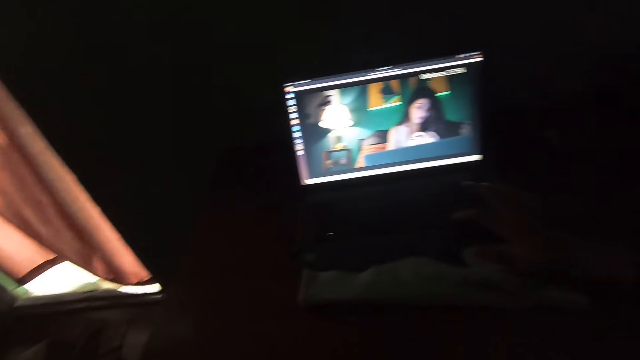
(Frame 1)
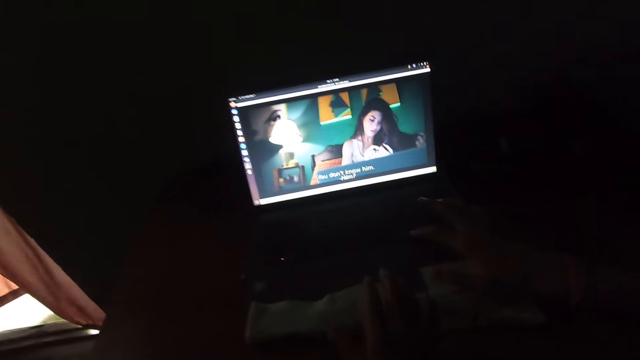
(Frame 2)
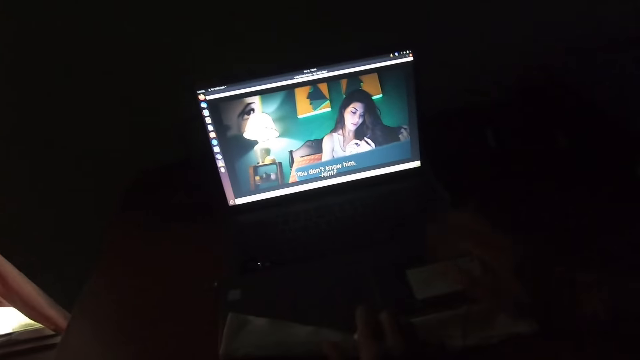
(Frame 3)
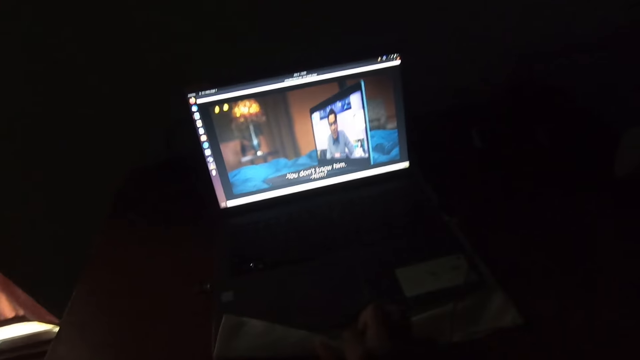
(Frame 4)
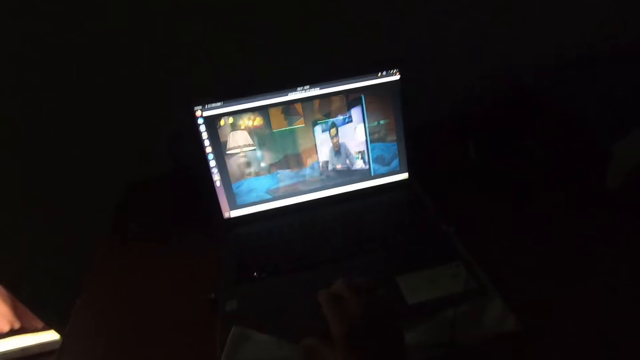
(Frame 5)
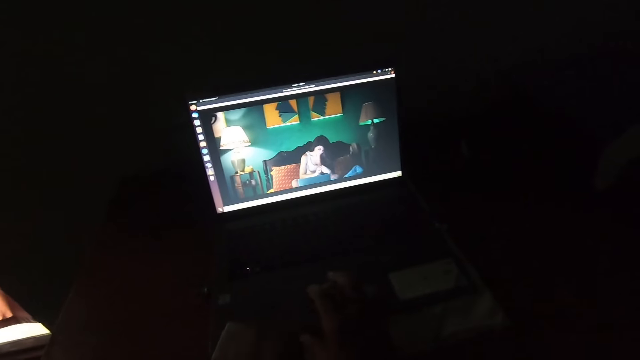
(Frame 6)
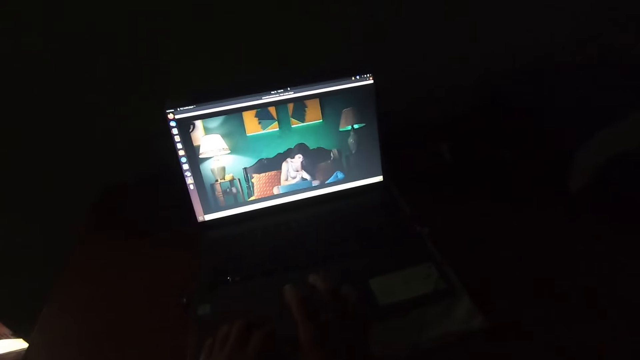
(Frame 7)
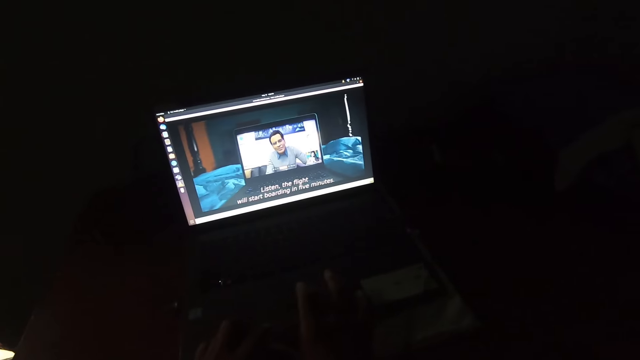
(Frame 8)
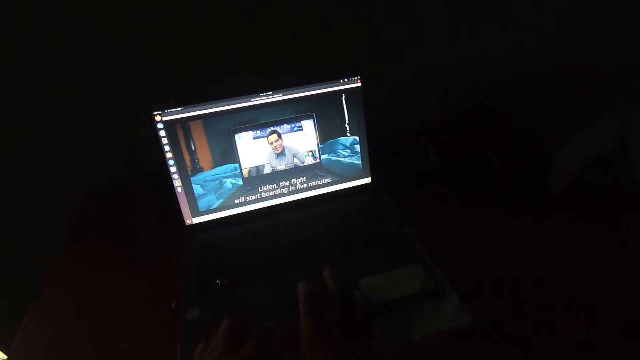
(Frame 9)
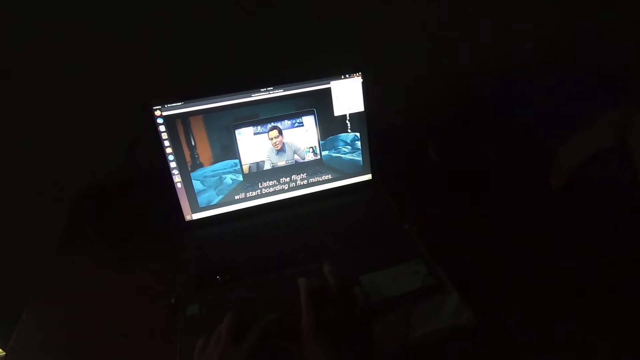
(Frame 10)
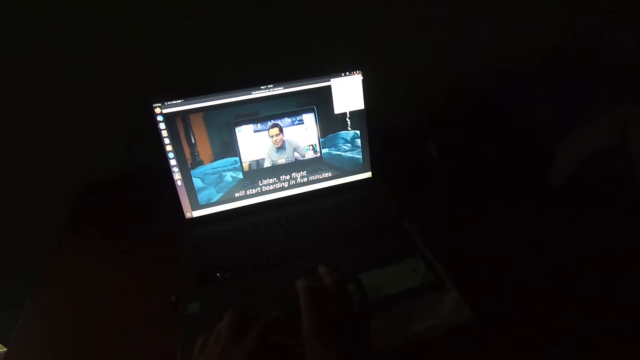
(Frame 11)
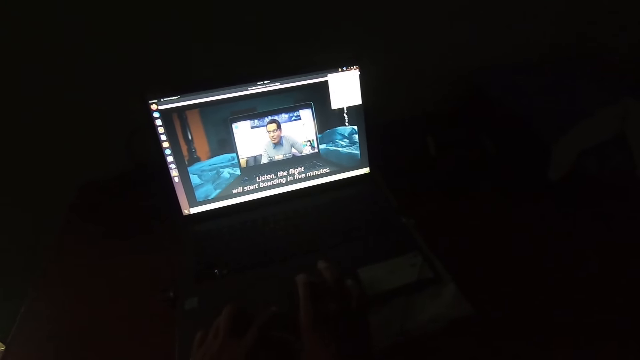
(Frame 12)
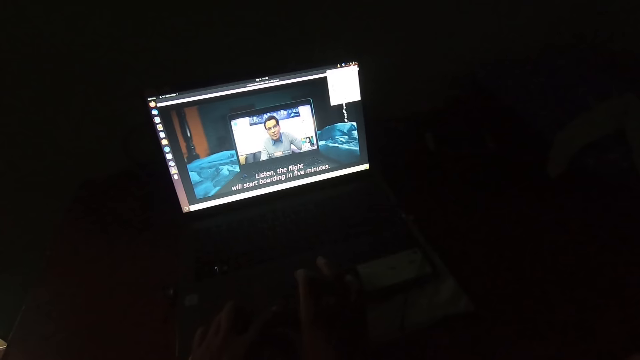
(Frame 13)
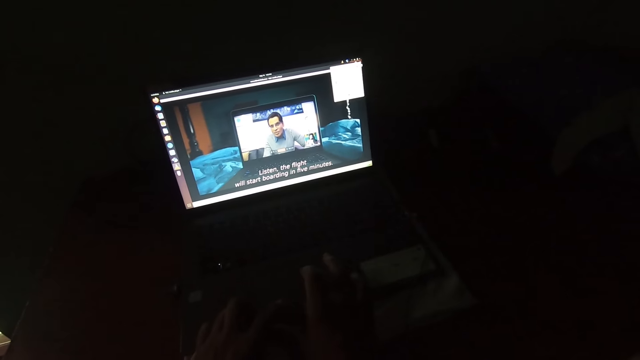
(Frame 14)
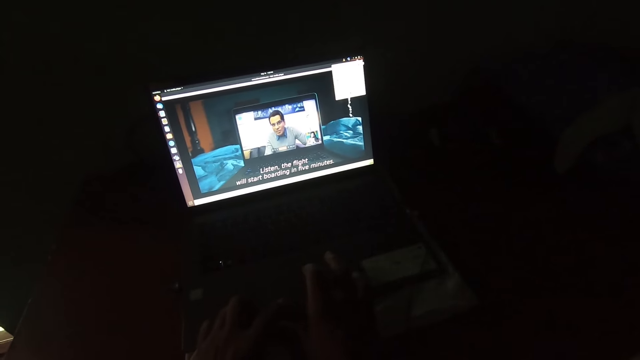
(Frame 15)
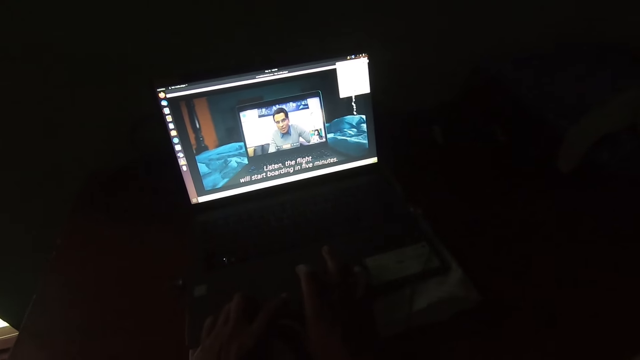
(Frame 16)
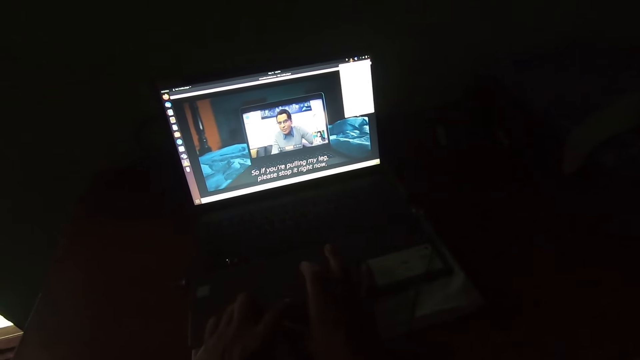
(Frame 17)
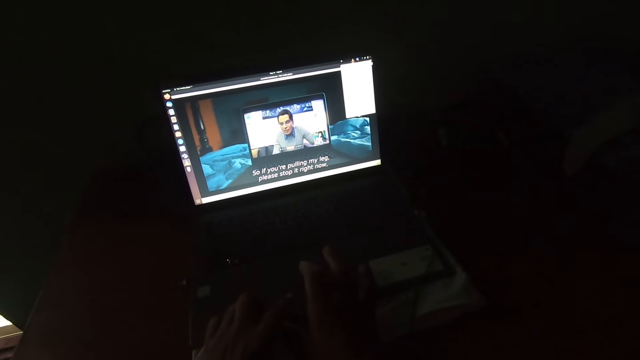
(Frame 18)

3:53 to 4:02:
The camera wearer operates the laptop. They watch a movie.

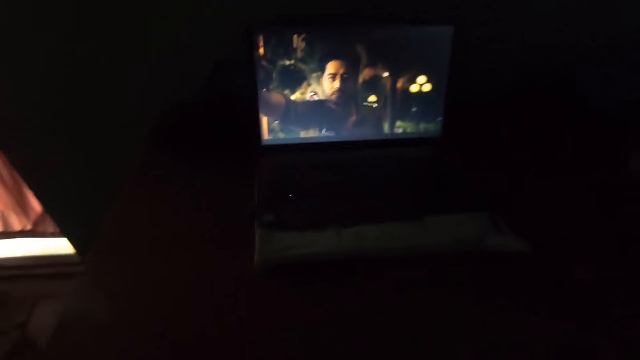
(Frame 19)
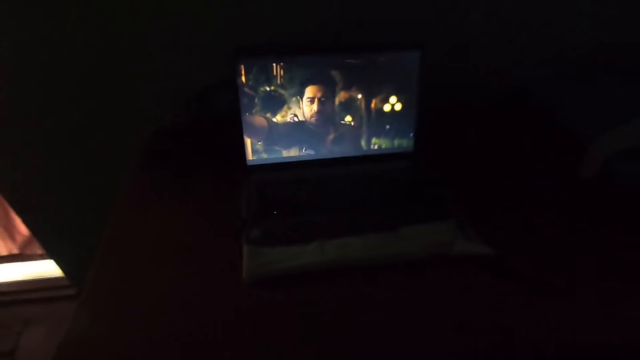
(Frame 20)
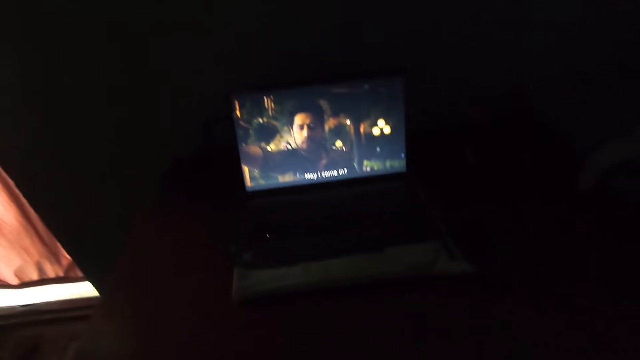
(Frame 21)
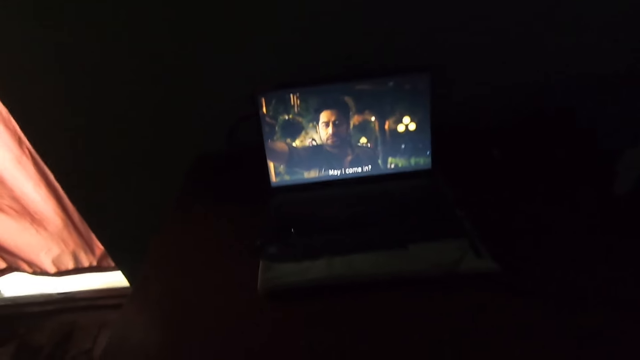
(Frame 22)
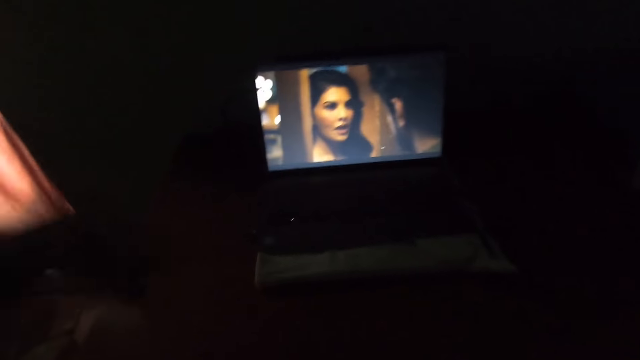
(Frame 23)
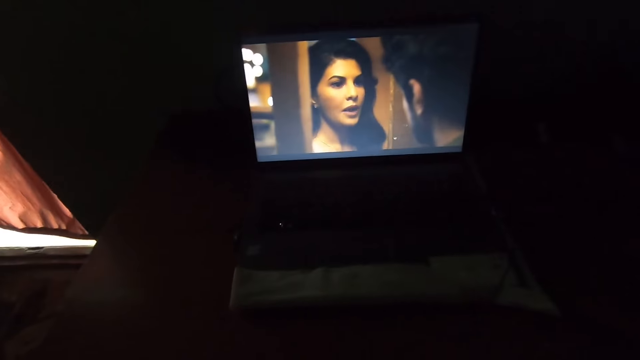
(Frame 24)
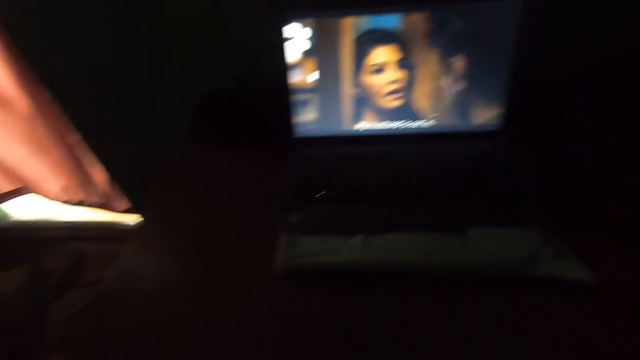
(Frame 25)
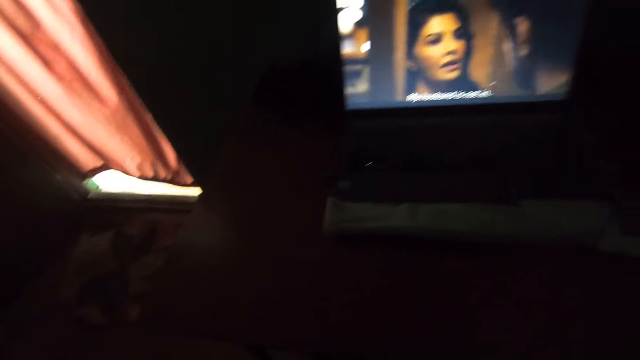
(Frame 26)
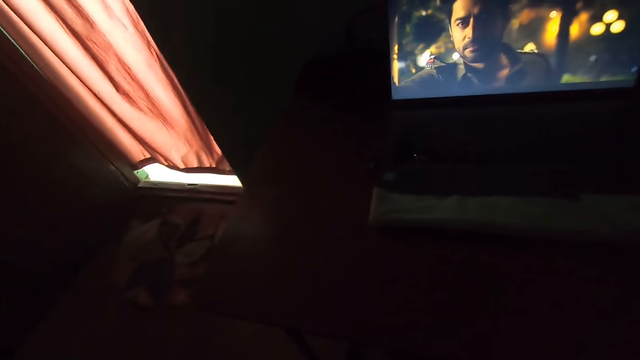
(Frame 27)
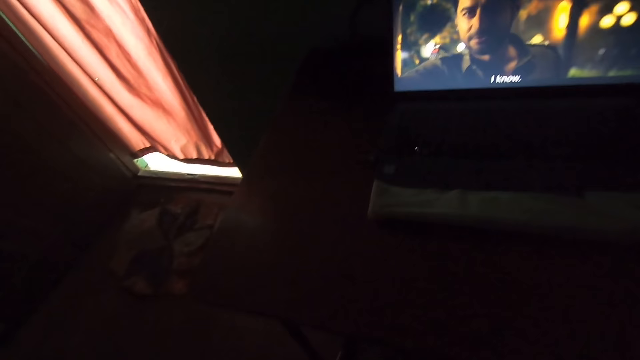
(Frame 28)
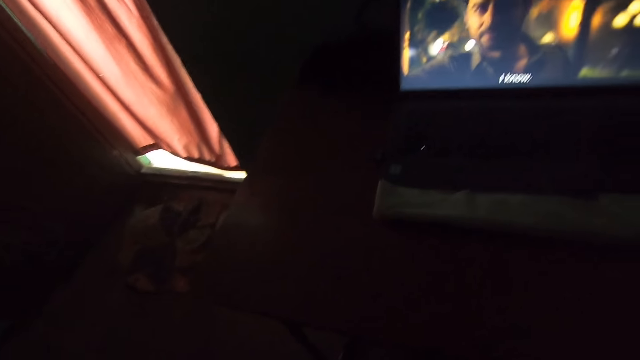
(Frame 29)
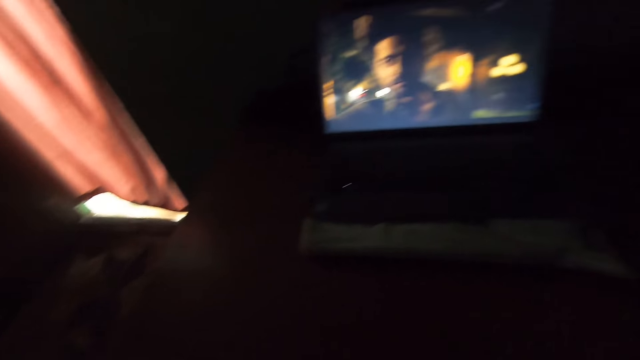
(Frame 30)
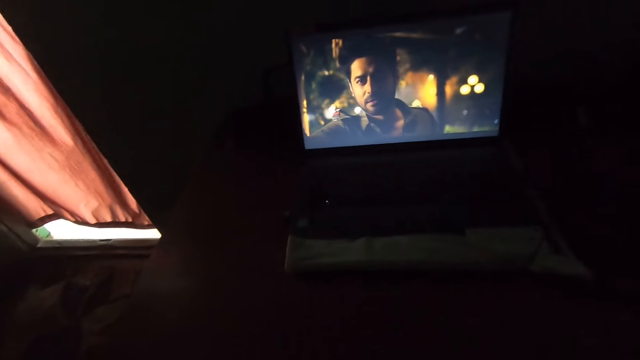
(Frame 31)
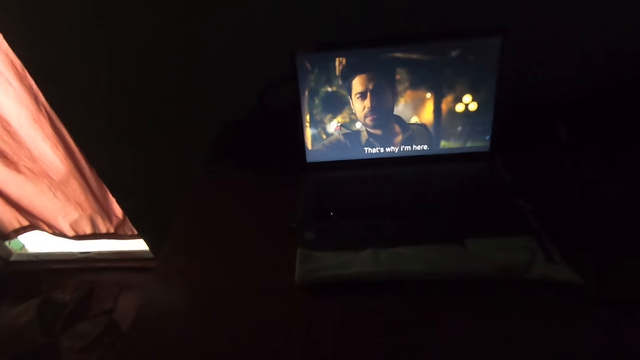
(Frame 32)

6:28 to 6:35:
The camera wearer touches something.

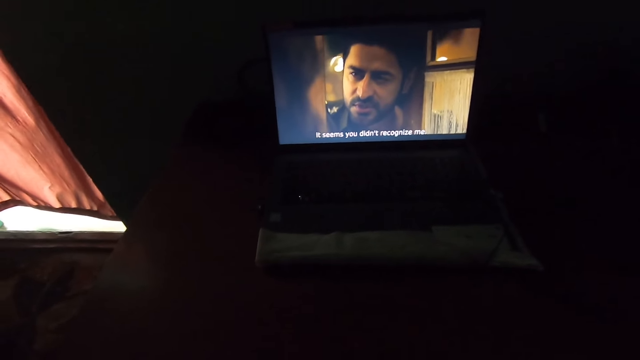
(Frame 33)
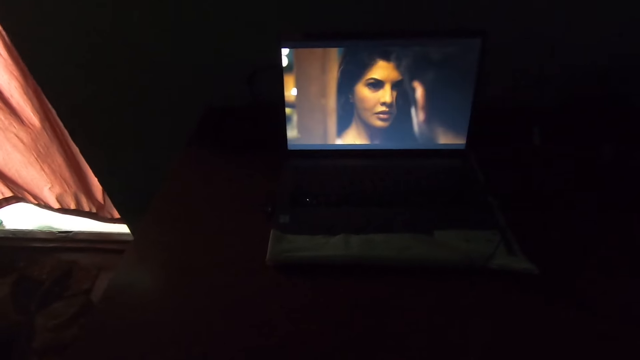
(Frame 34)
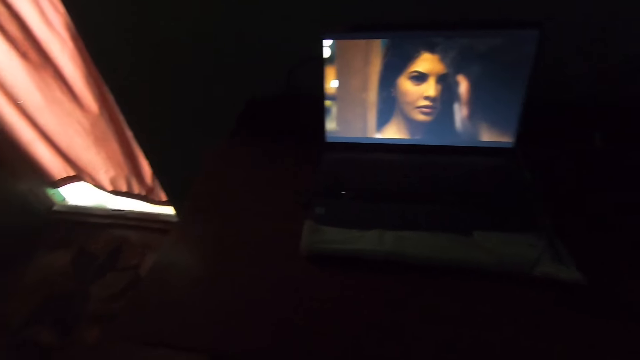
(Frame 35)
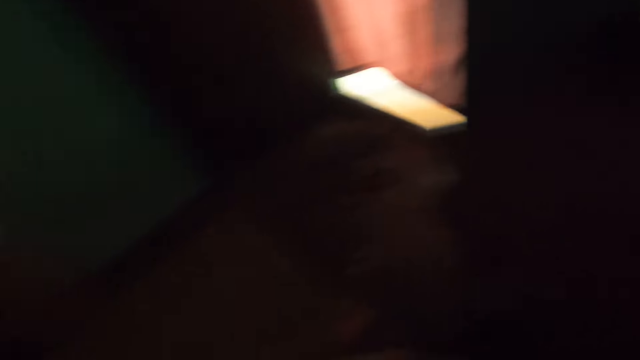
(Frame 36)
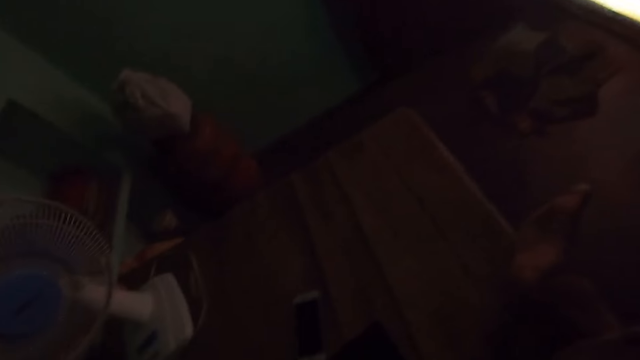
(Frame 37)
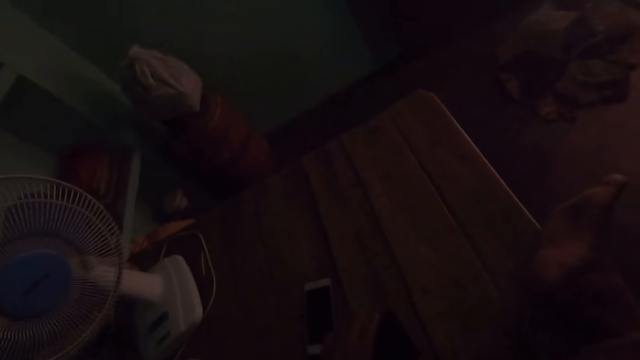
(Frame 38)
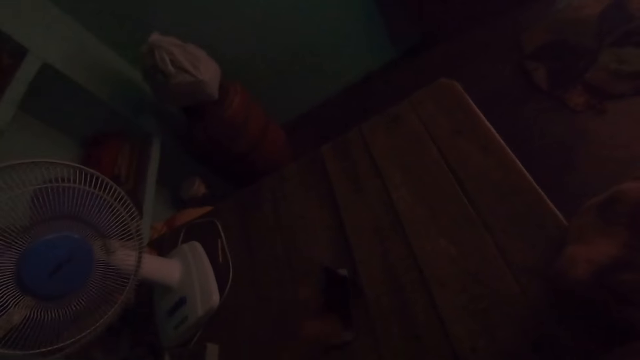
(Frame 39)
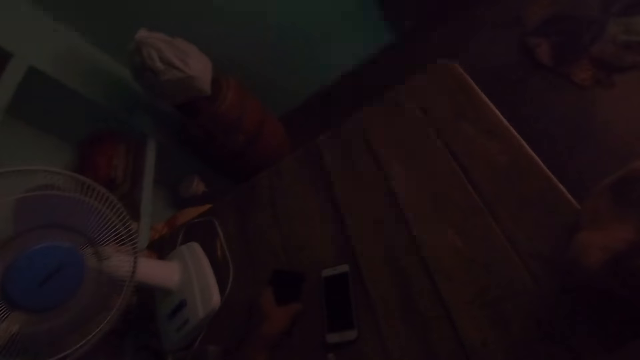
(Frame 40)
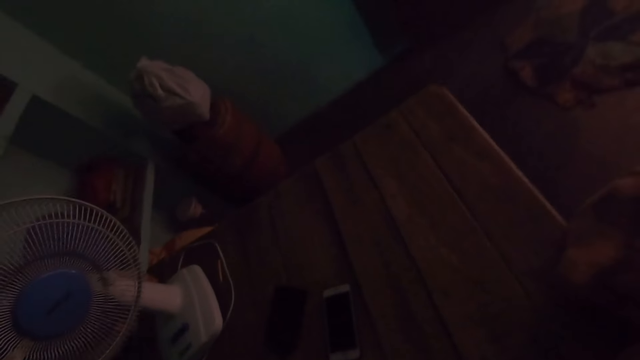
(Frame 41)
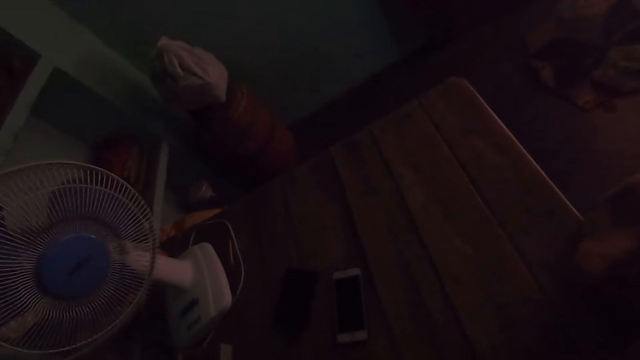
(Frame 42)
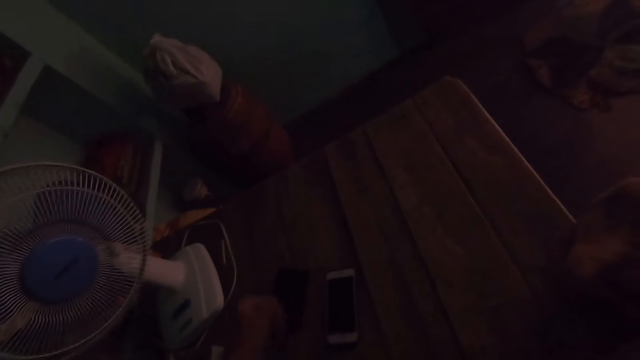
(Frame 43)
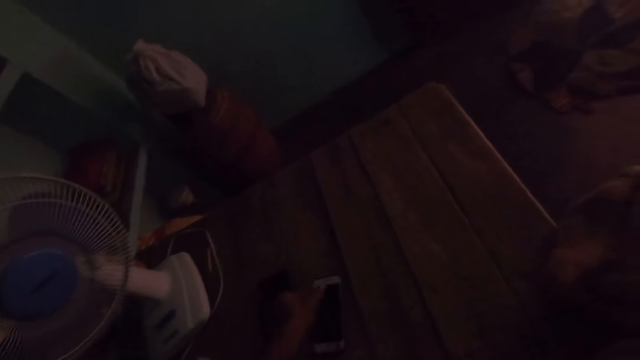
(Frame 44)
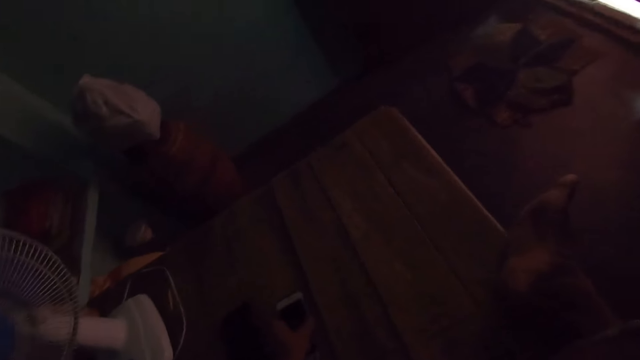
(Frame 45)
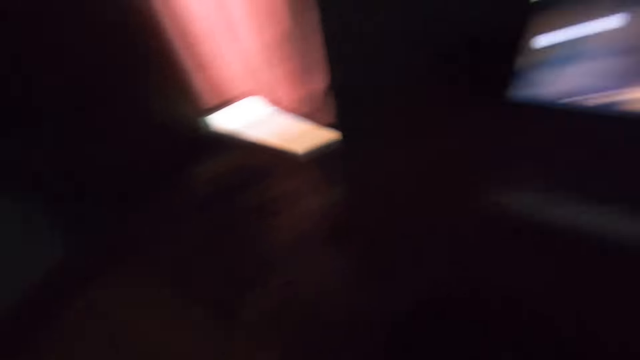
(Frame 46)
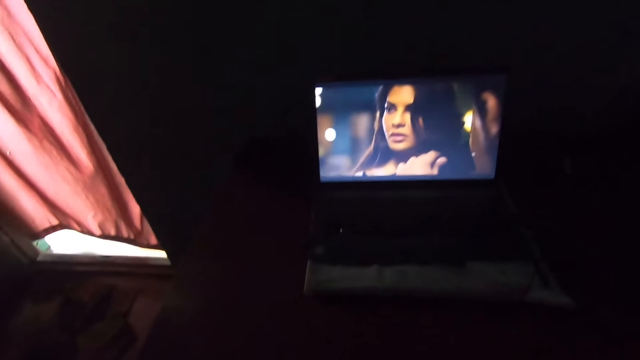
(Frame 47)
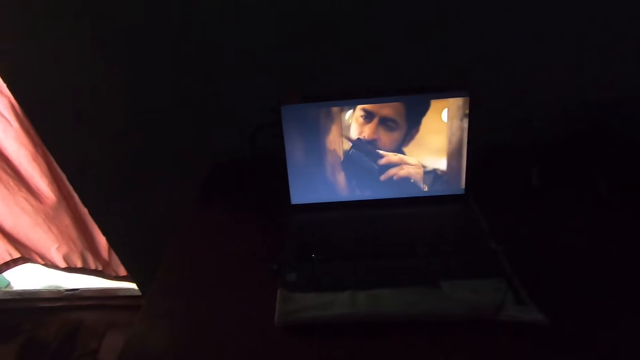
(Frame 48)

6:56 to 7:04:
The camera wearer places the phone on the table. He moves a black phone on the couch with his left hand. He unplugs a charger from a white phone on the couch. He picks up a phone from the table. He adjusts the white phone on the couch with his left hand.
